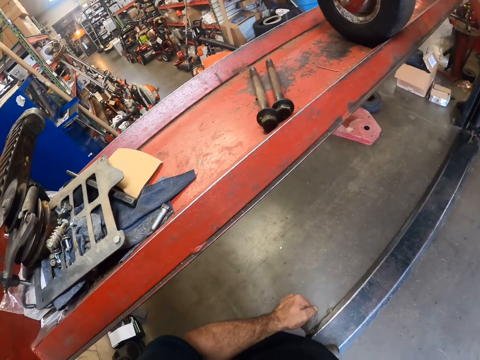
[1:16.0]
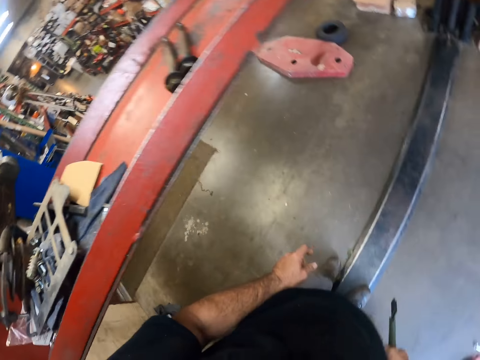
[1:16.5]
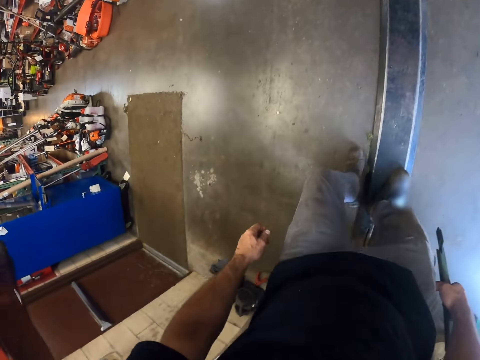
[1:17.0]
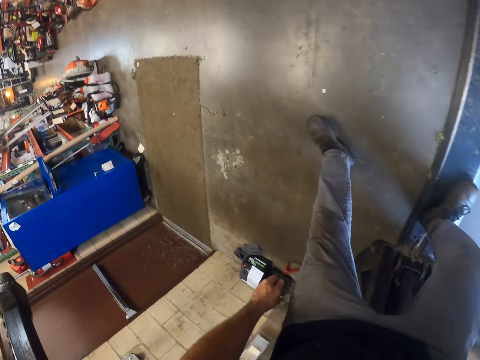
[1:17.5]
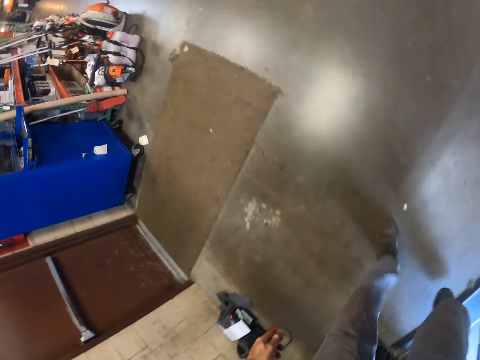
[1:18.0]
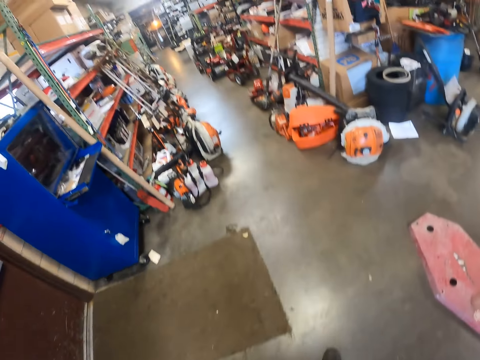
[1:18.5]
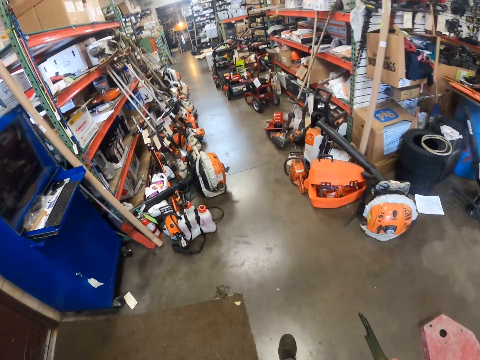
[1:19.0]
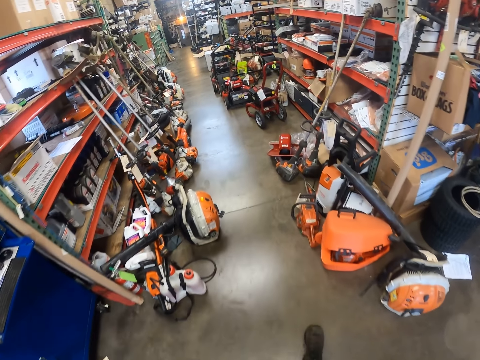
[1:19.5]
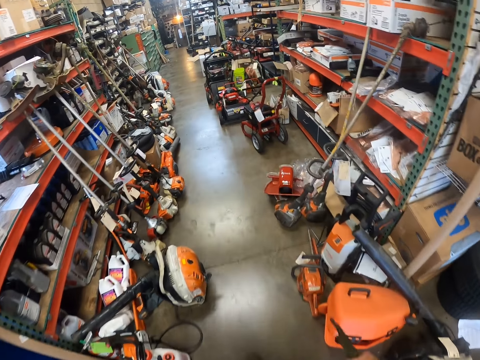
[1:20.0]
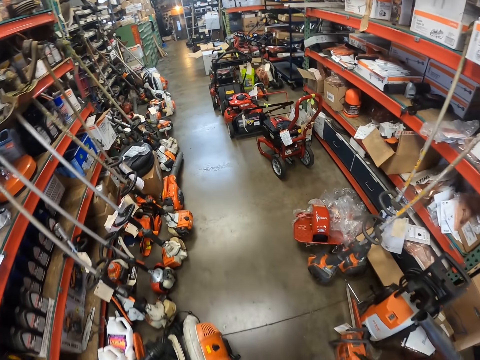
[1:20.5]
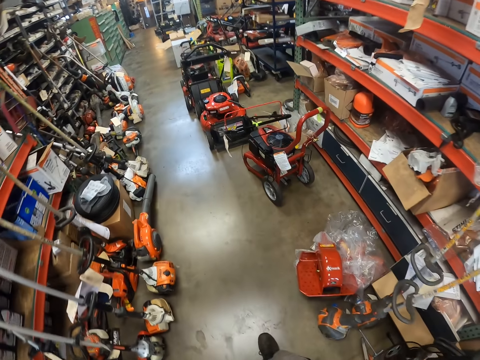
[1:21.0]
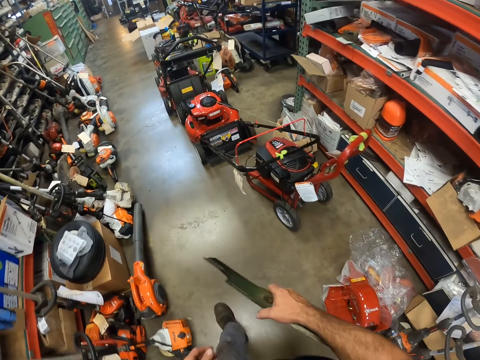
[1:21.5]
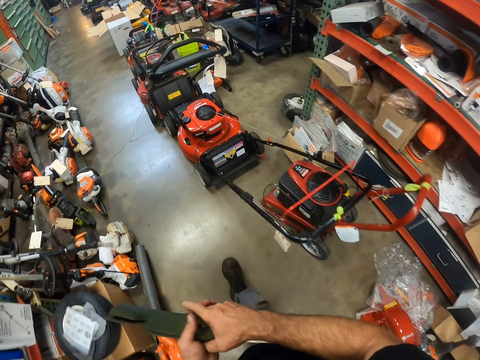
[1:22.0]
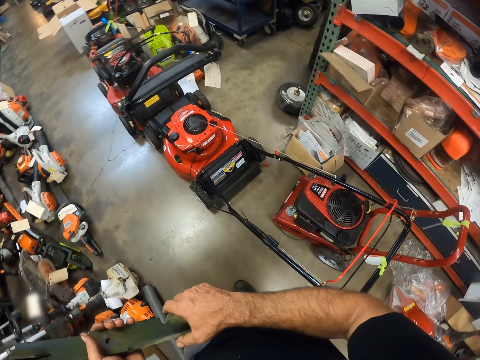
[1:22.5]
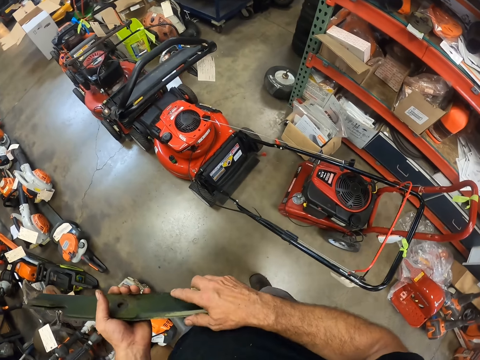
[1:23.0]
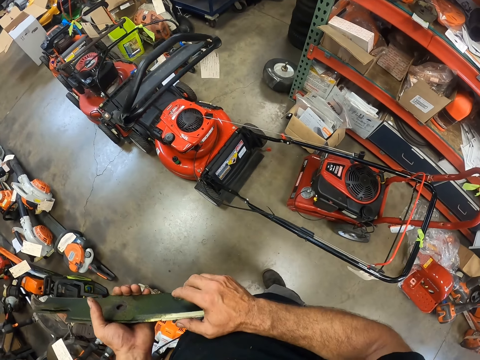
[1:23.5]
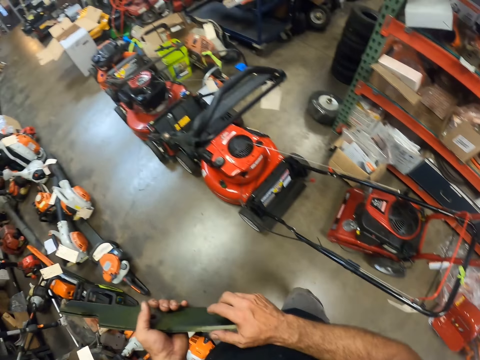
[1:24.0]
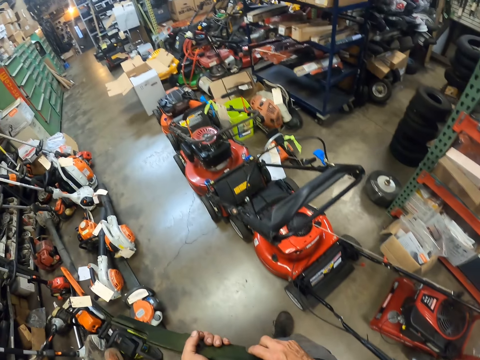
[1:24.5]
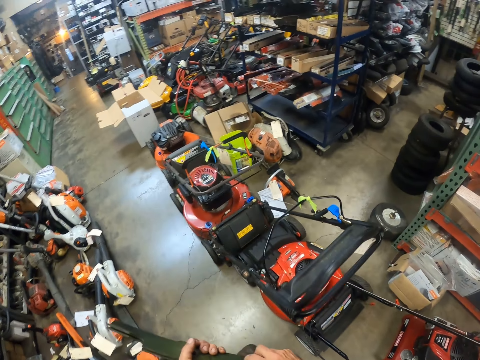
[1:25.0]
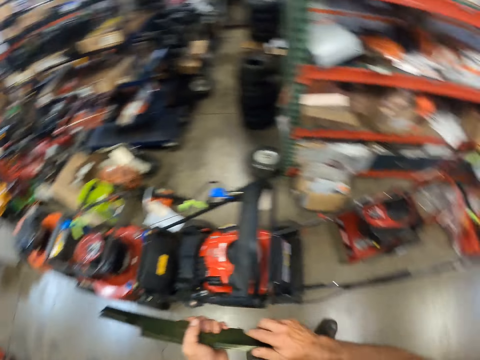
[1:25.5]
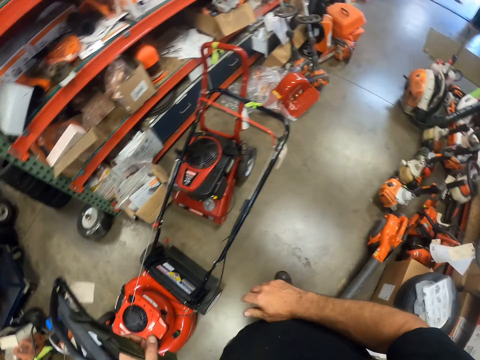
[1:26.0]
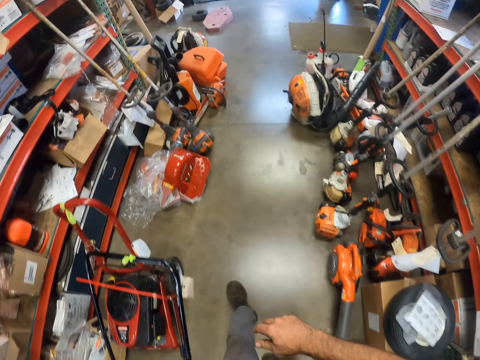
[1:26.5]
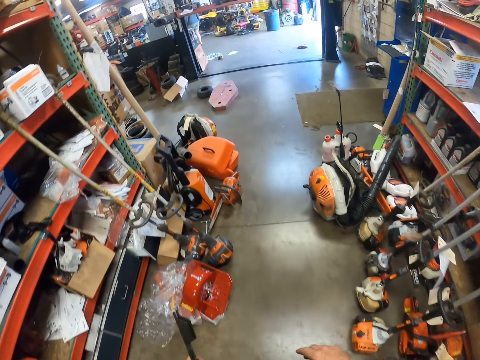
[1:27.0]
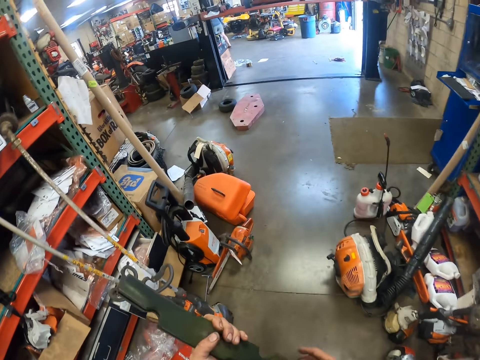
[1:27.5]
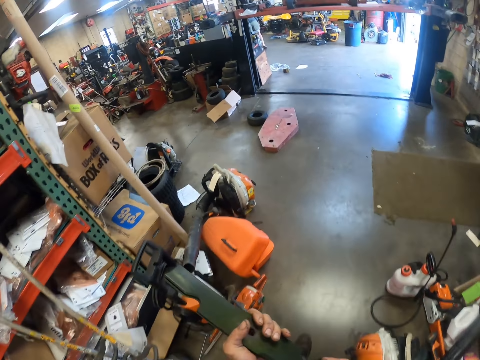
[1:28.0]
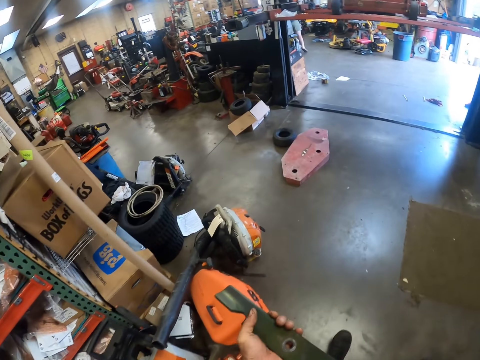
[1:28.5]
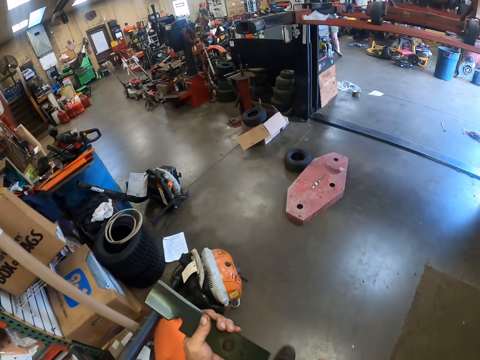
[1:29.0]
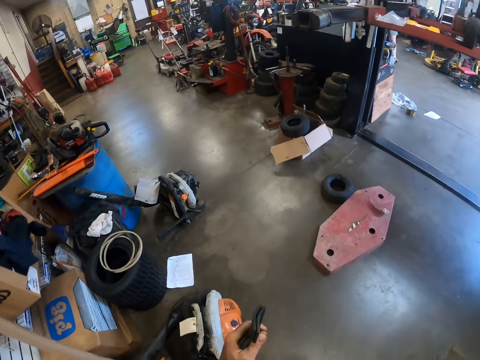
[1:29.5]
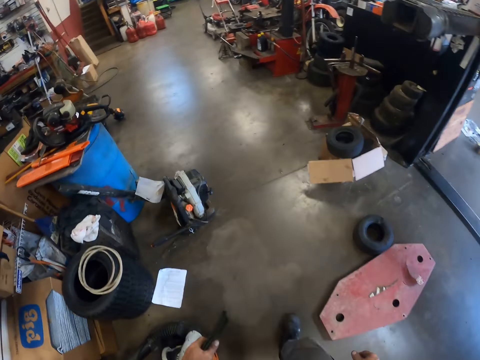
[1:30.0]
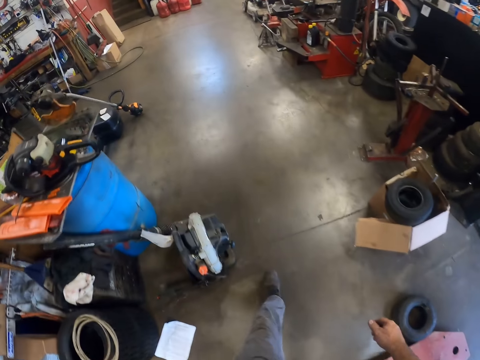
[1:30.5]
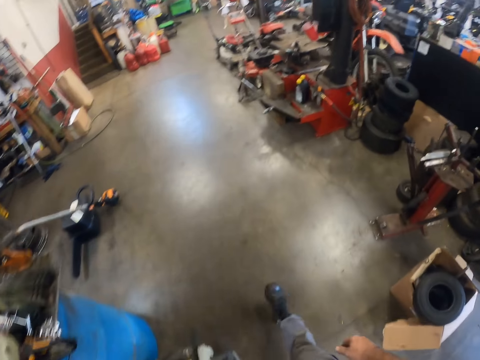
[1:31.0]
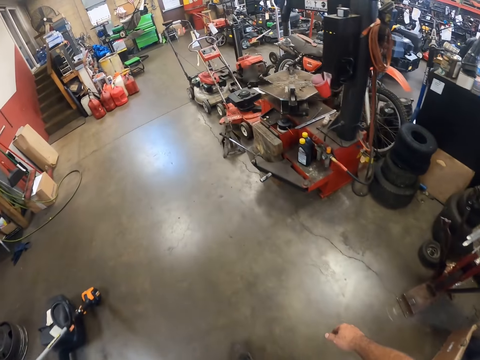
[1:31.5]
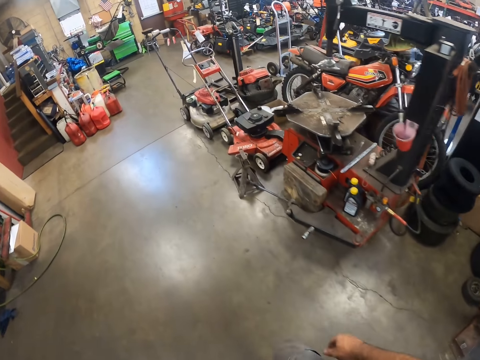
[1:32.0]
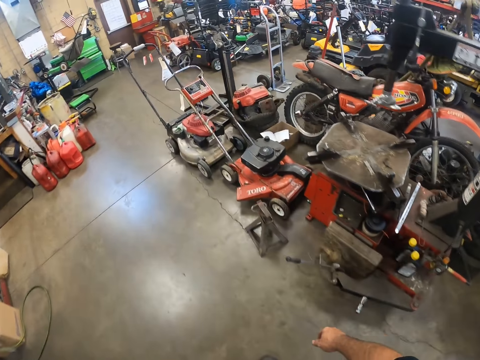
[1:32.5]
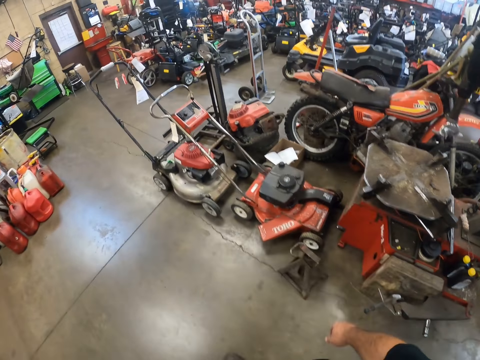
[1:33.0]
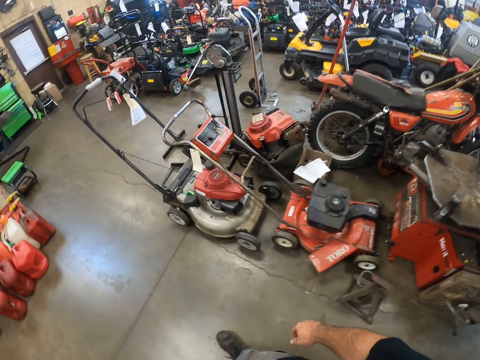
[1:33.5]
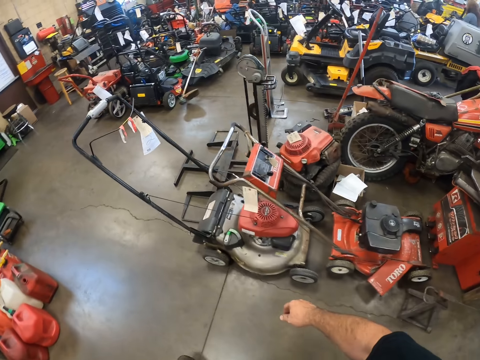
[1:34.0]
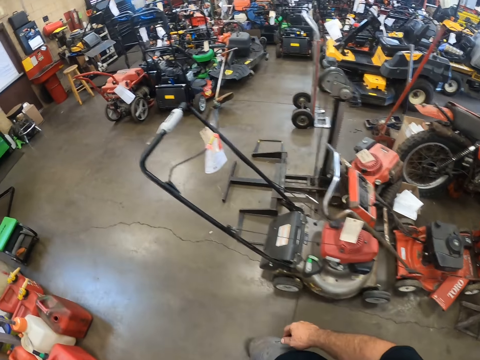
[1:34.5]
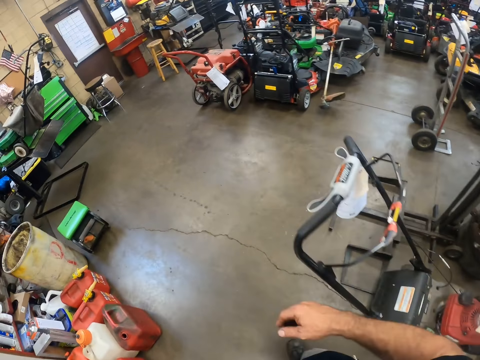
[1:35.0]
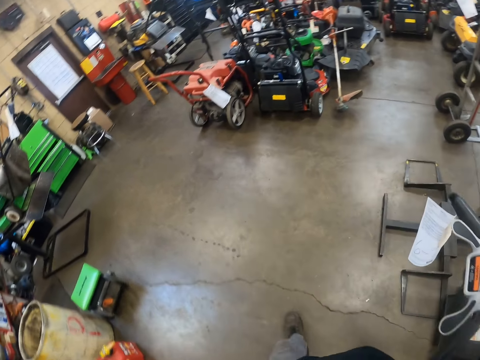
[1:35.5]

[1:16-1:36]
The camera wearer walks towards lawn mowers. He holds another metal with his hands. He stops walking. He turns around. He walks towards the lawn mowers. He touches the camera with his right hand.
